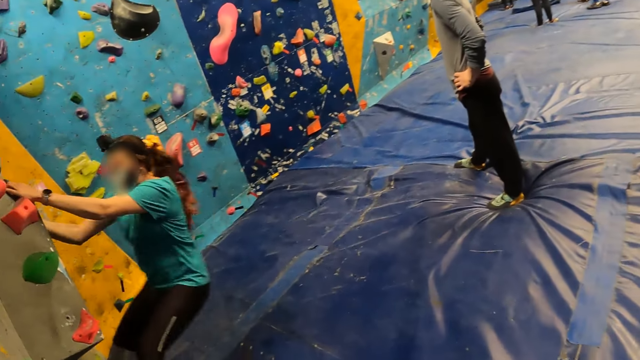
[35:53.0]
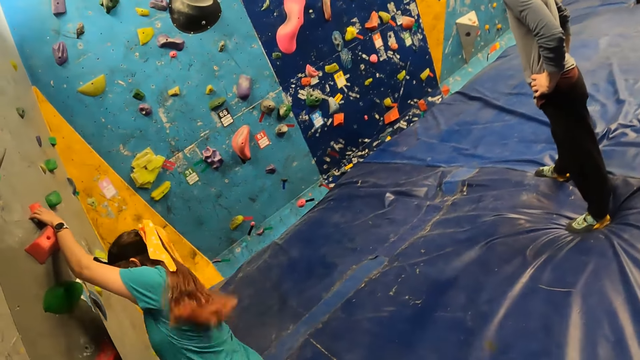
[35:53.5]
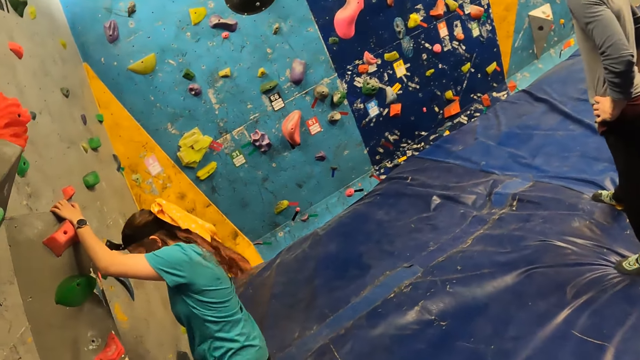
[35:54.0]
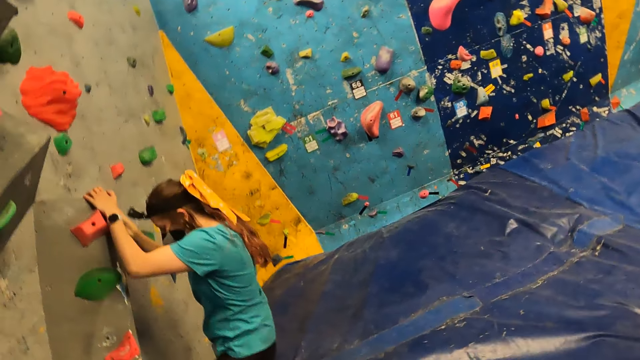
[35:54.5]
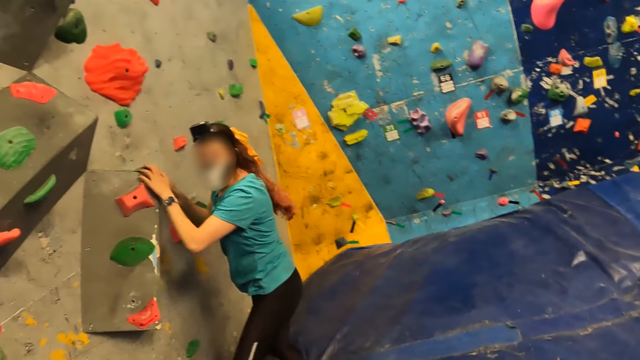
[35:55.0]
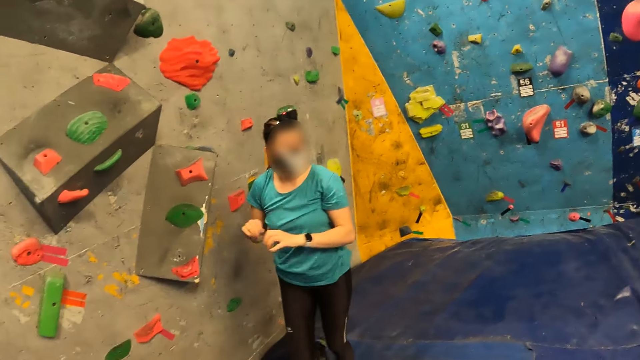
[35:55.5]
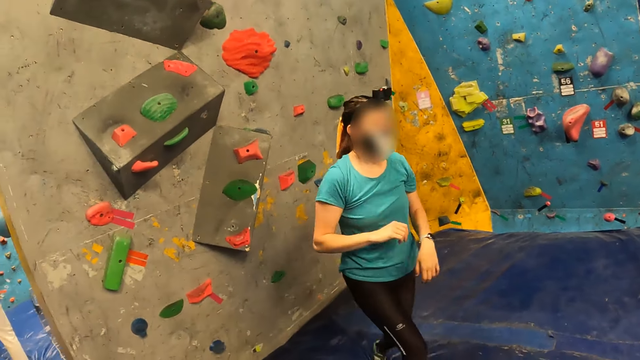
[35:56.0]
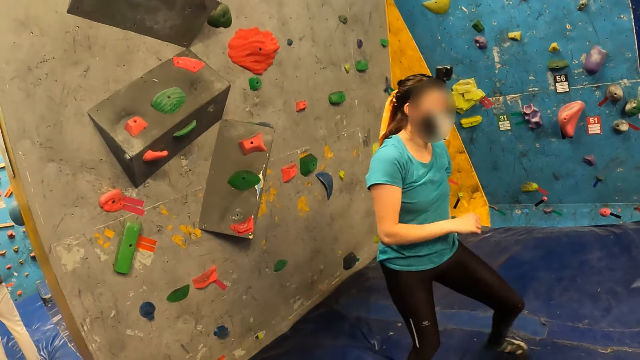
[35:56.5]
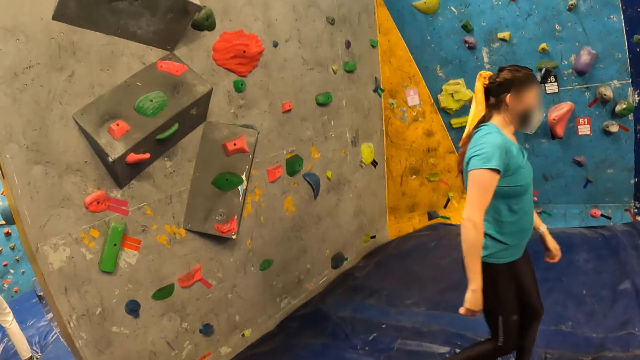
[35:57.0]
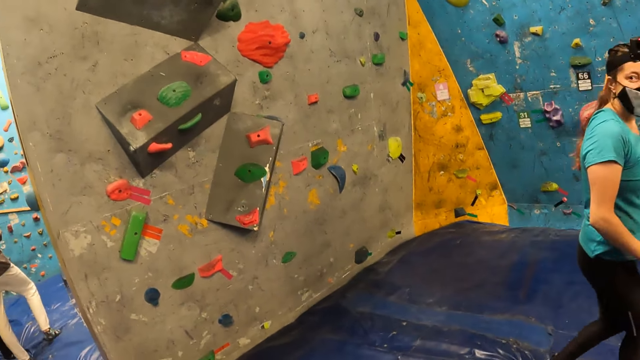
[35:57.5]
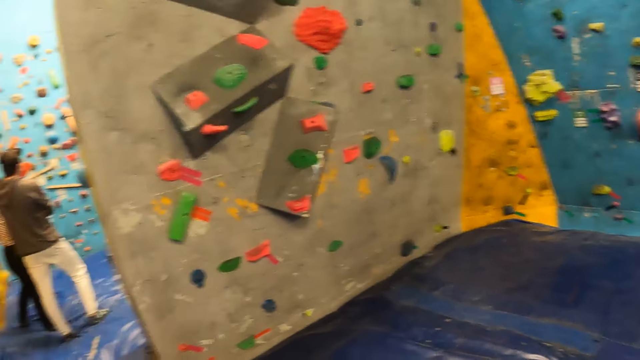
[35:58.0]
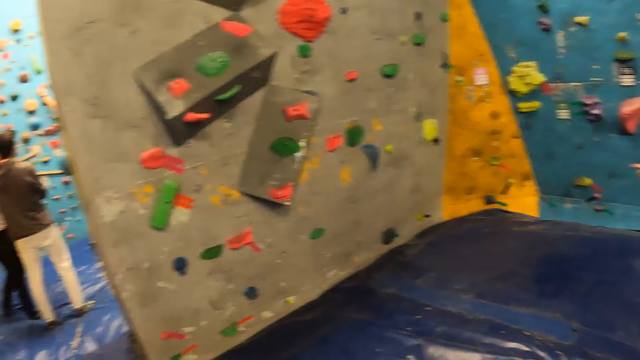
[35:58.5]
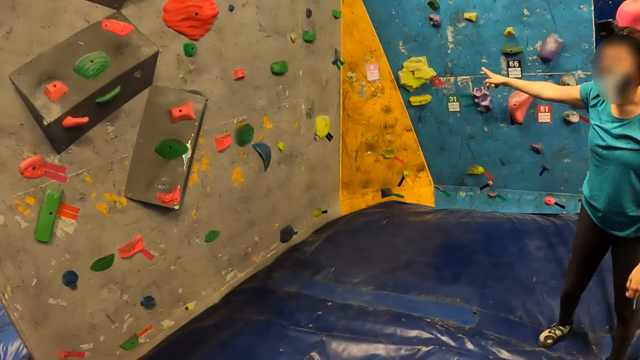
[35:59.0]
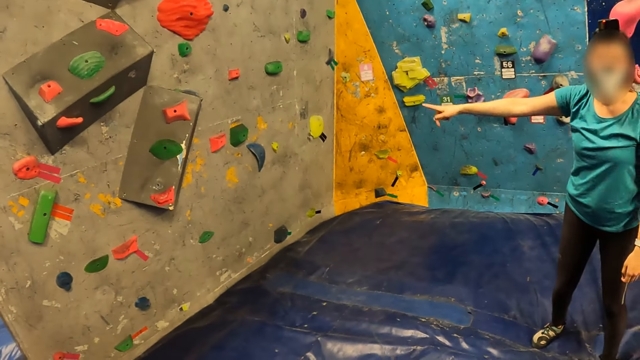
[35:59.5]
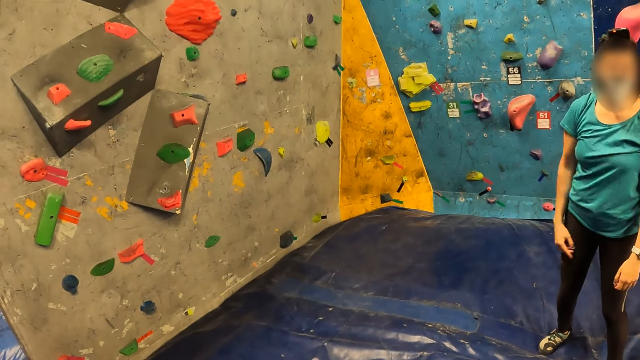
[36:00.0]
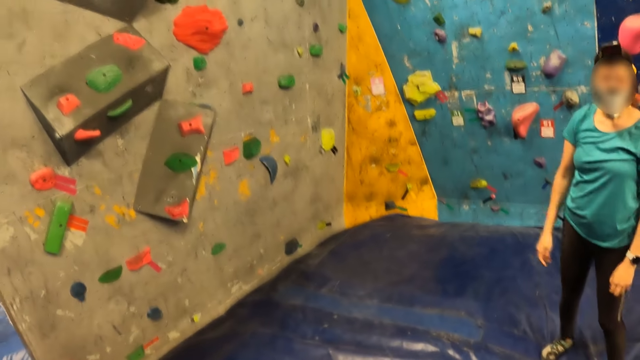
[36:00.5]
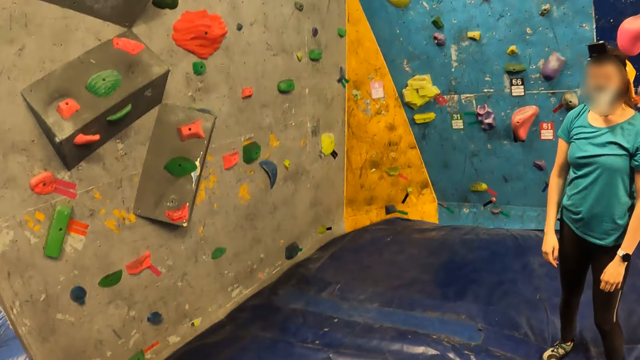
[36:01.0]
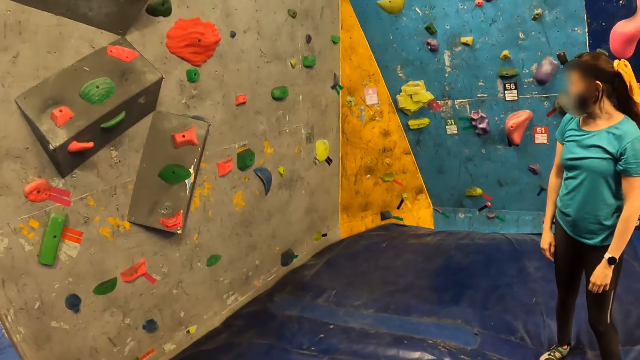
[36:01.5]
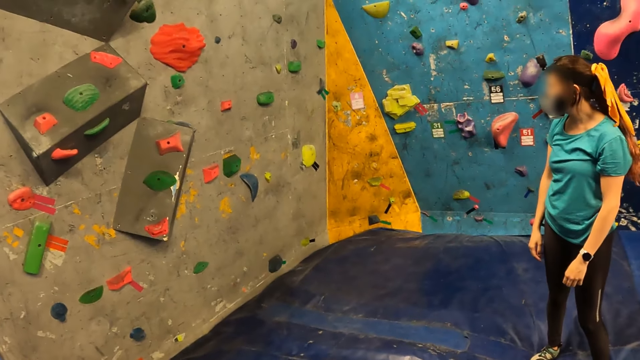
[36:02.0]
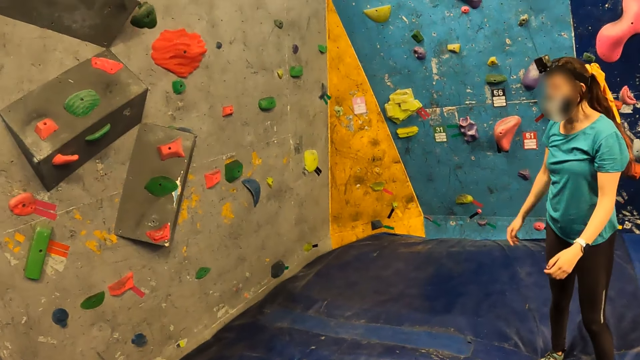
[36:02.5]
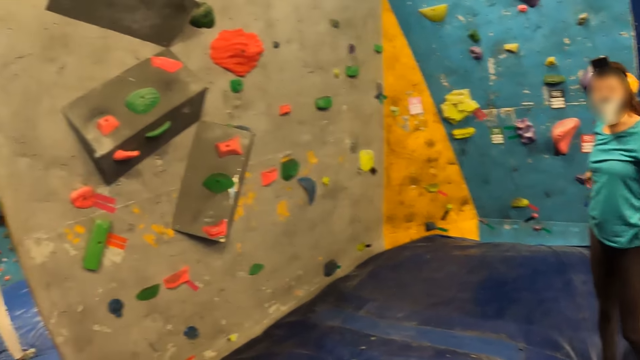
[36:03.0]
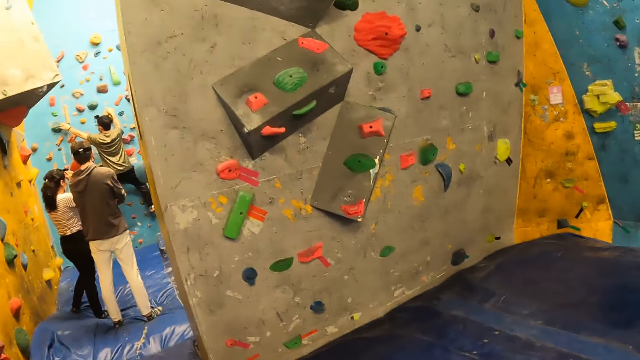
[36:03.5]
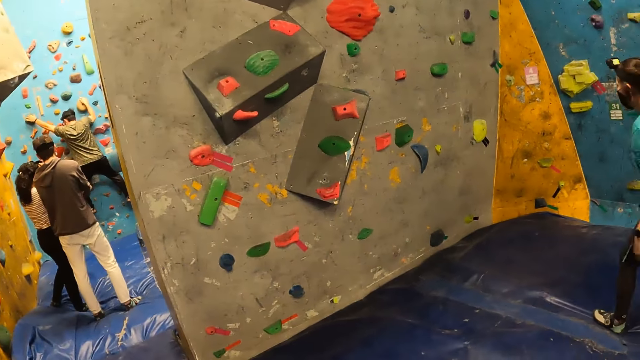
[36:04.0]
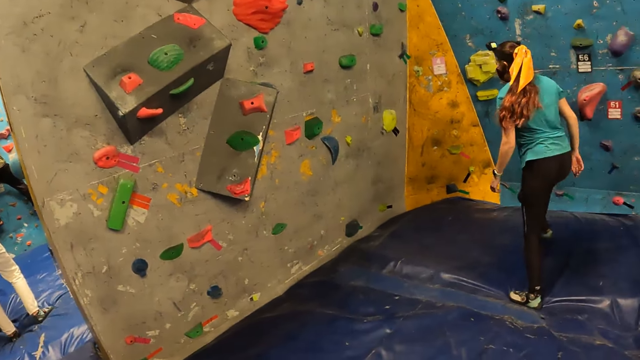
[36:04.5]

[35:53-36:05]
A woman climbs down from a wall.

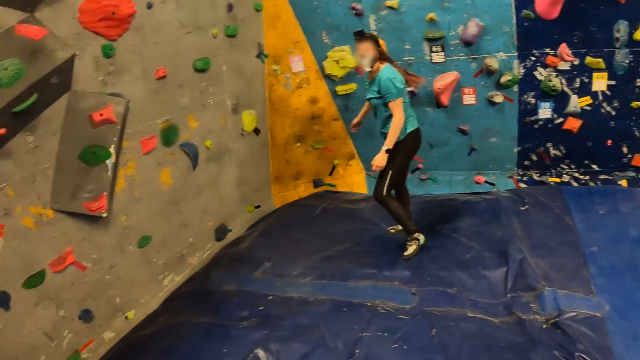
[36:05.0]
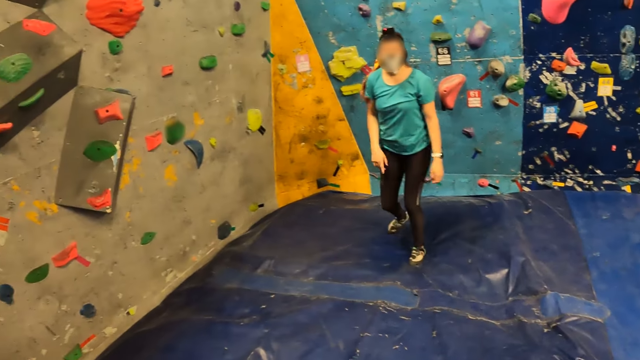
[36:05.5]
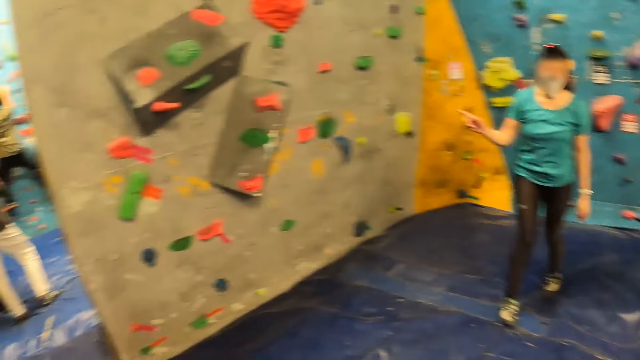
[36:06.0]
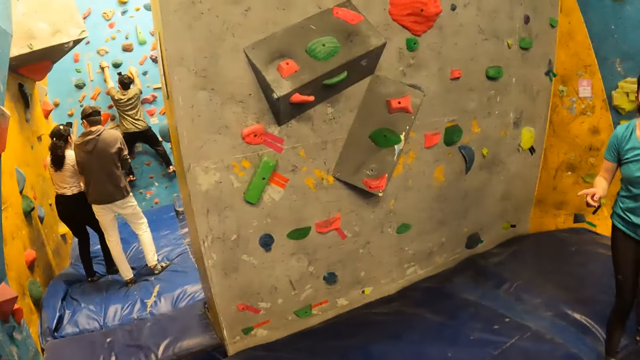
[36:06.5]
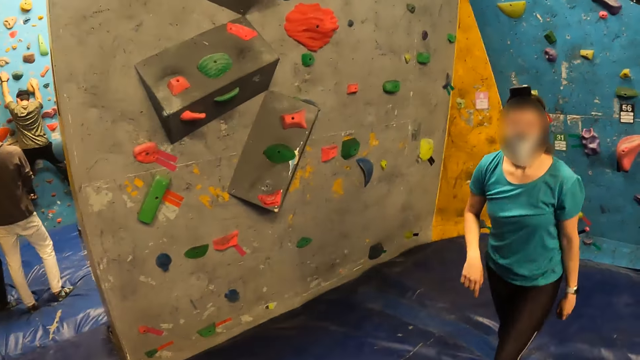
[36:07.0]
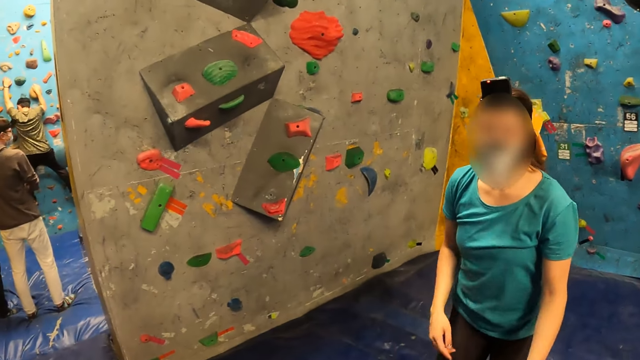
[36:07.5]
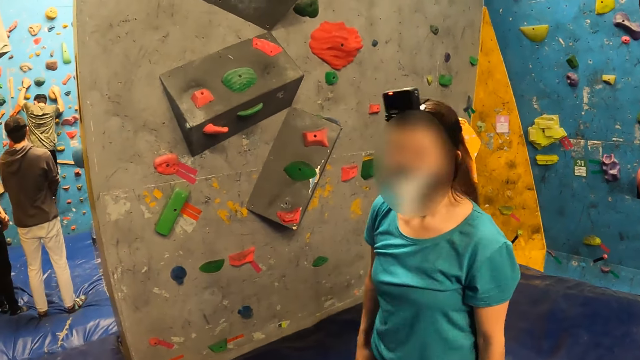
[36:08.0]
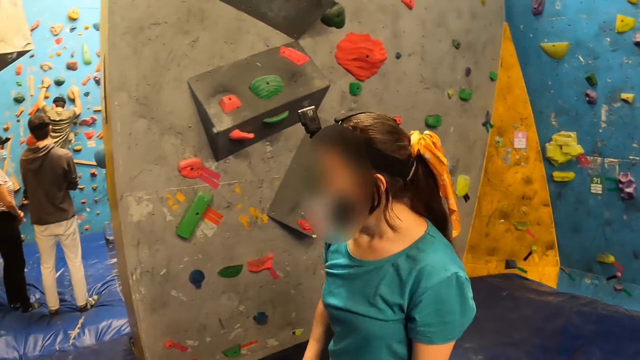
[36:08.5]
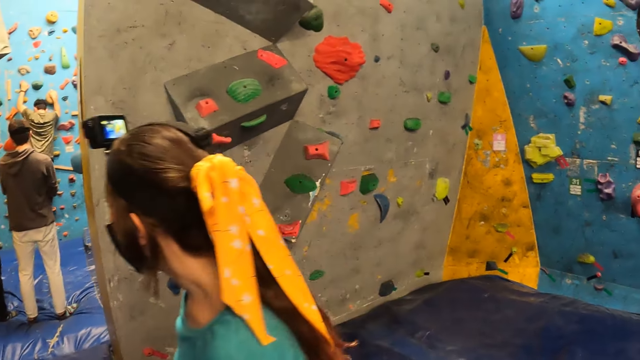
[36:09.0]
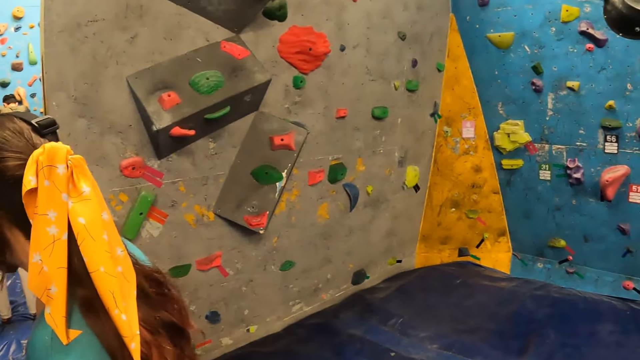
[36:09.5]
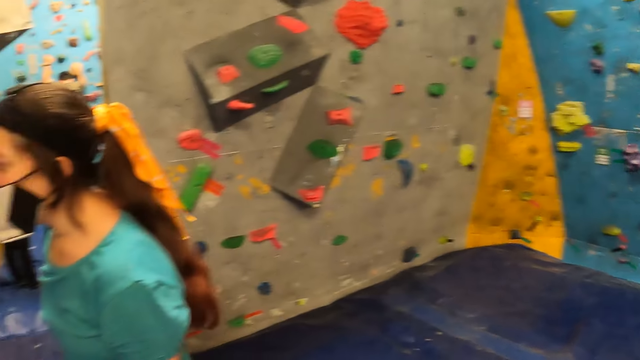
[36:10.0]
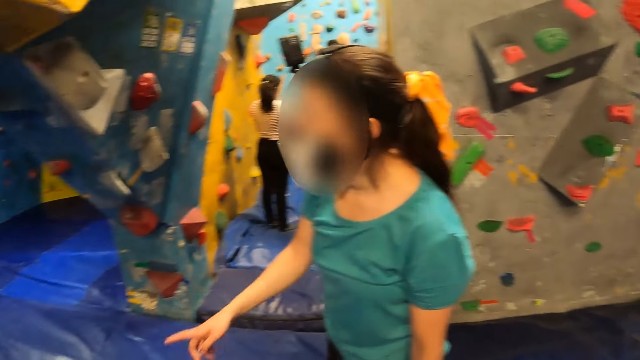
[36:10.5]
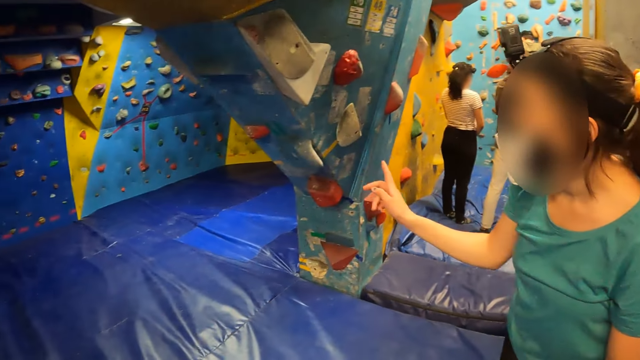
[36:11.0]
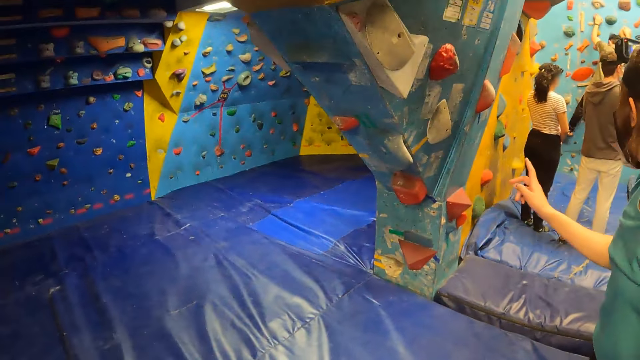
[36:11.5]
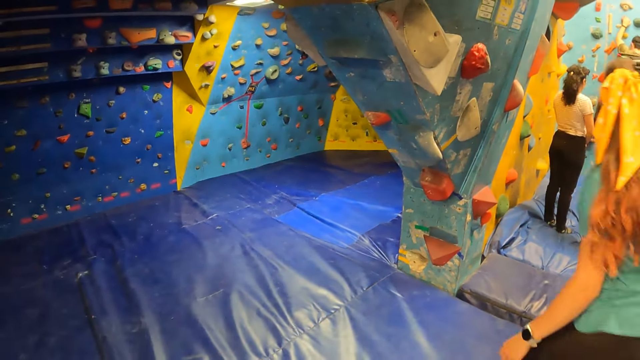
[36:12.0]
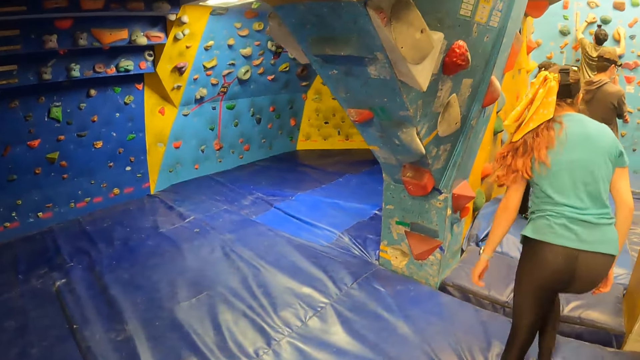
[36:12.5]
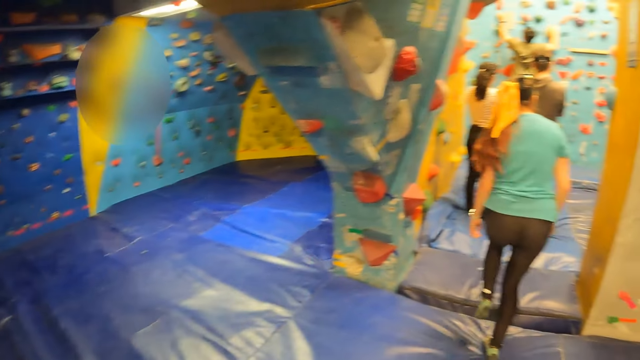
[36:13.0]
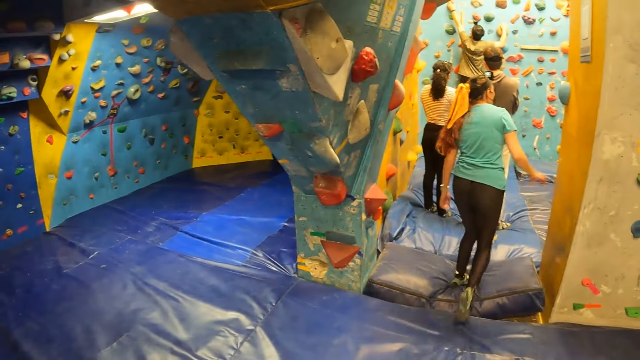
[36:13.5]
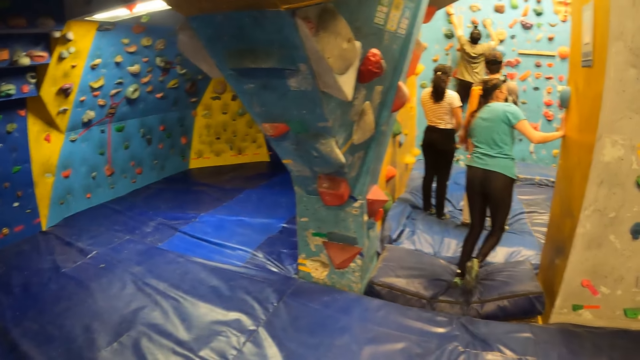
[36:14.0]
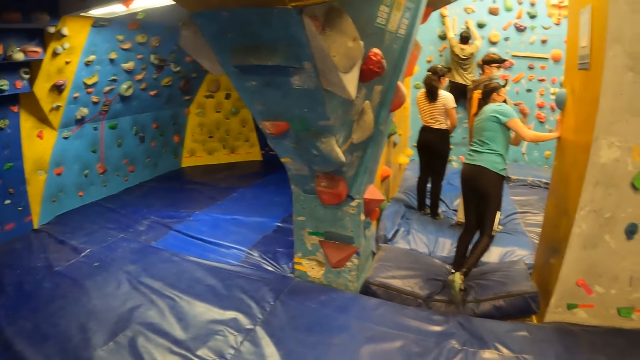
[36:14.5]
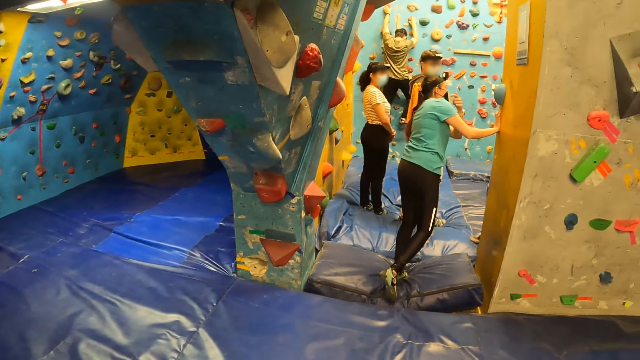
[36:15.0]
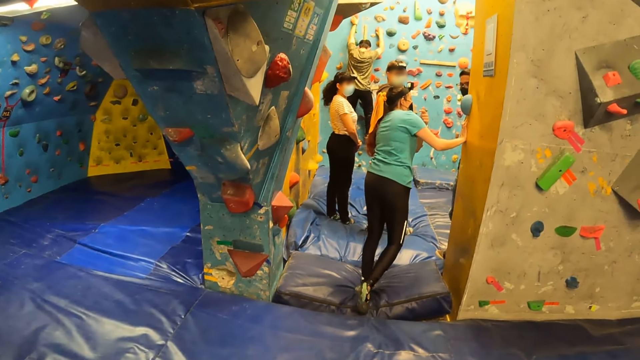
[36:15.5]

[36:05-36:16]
The woman walks towards the camera wearer. The woman interacts with the camera wearer. The woman walks away from the camera wearer. A person points at the back. The woman converses with a man.
